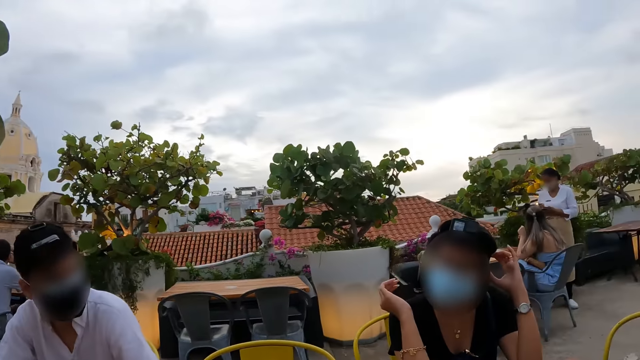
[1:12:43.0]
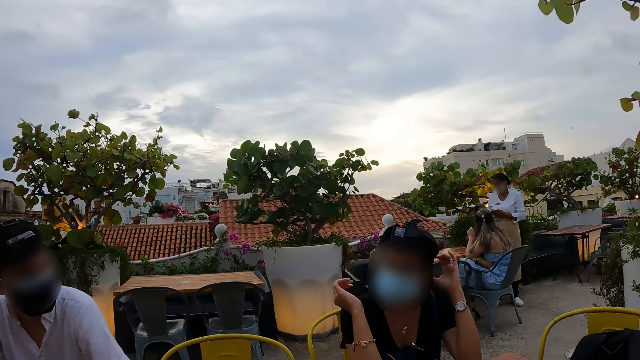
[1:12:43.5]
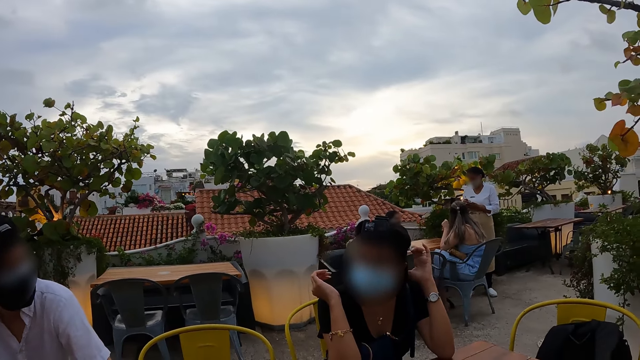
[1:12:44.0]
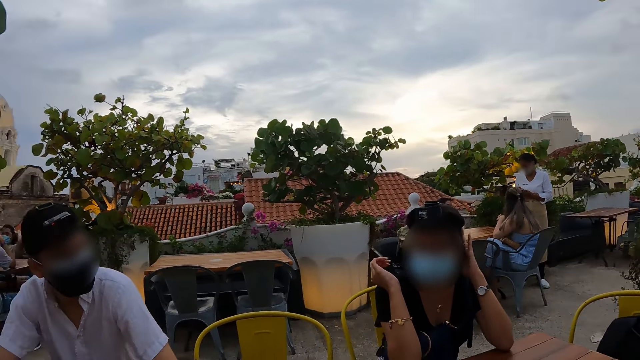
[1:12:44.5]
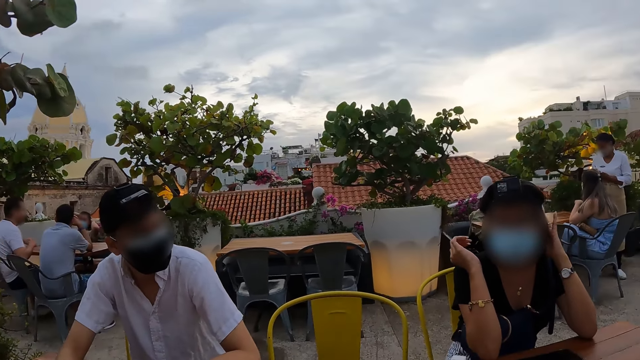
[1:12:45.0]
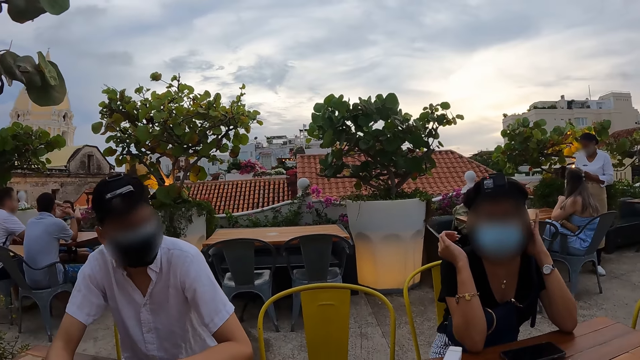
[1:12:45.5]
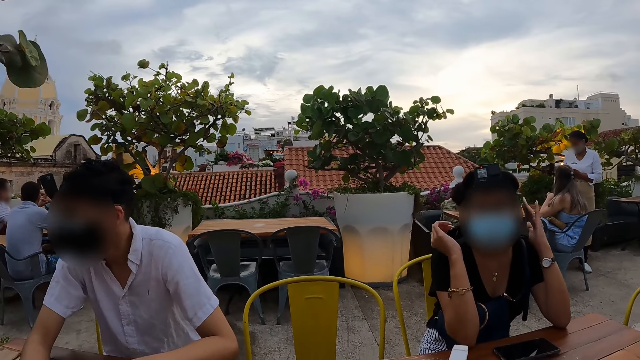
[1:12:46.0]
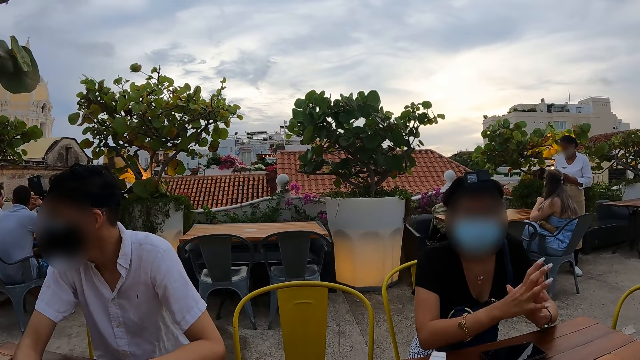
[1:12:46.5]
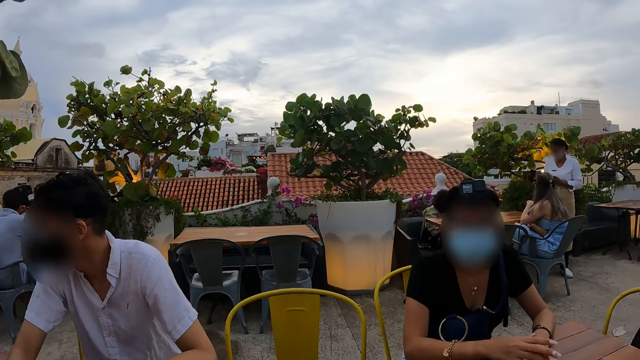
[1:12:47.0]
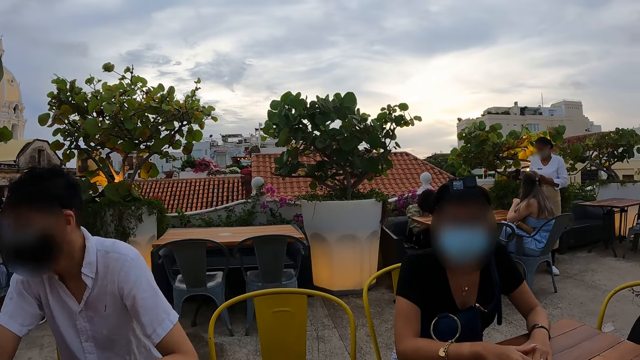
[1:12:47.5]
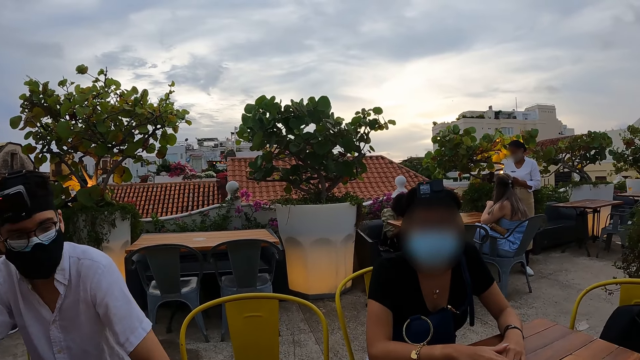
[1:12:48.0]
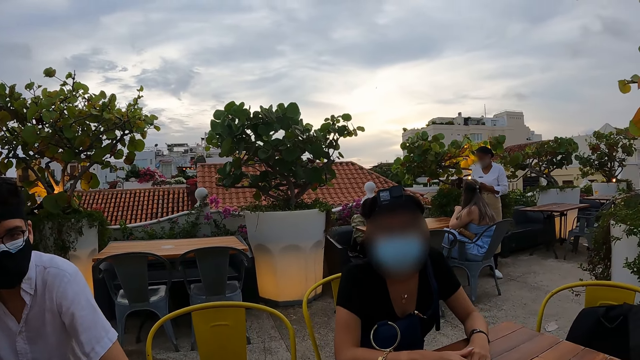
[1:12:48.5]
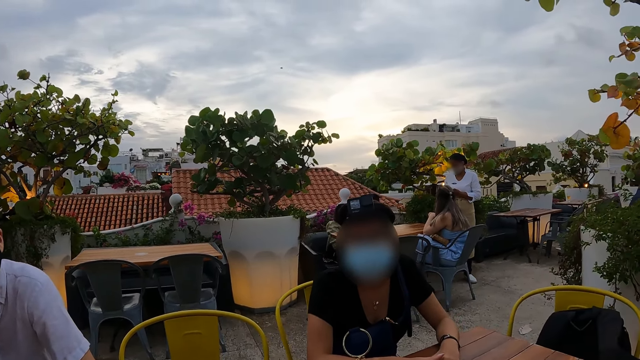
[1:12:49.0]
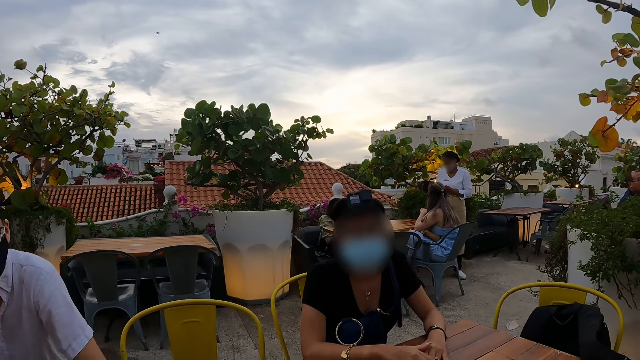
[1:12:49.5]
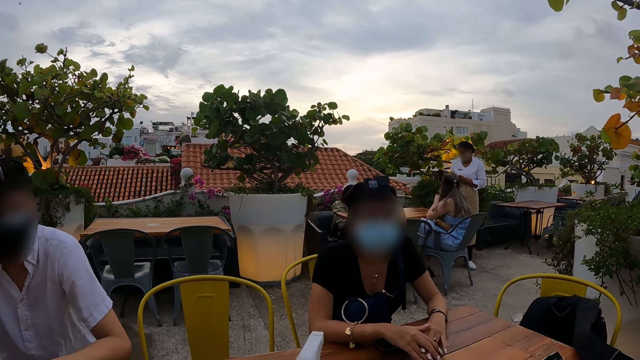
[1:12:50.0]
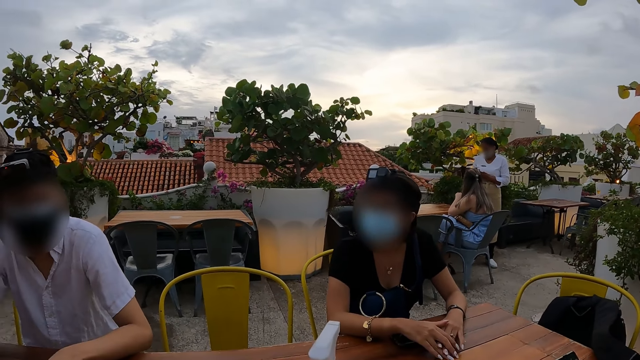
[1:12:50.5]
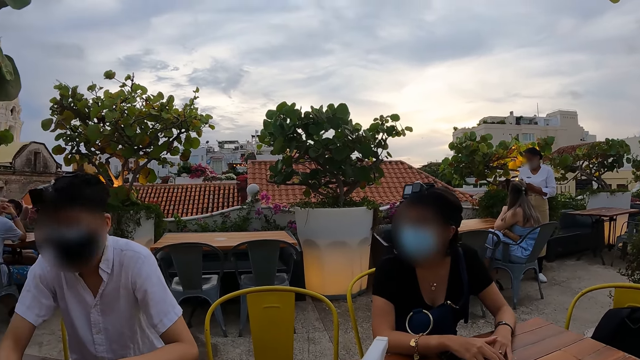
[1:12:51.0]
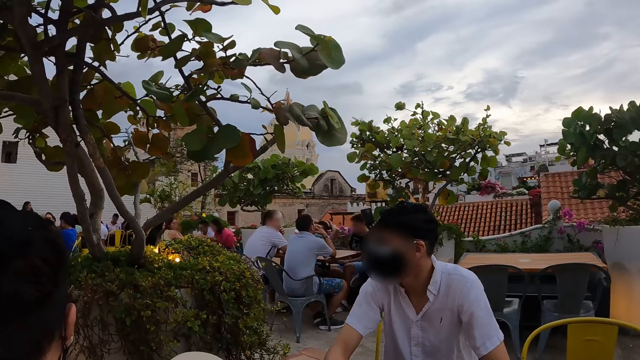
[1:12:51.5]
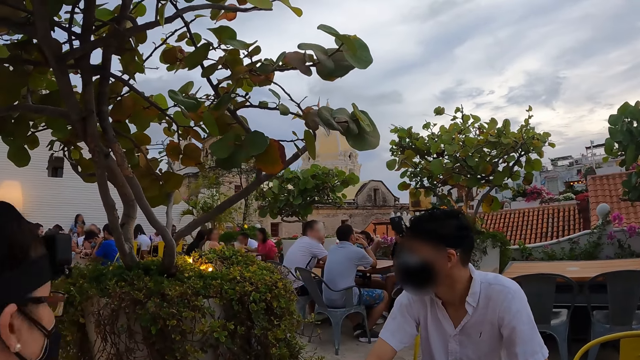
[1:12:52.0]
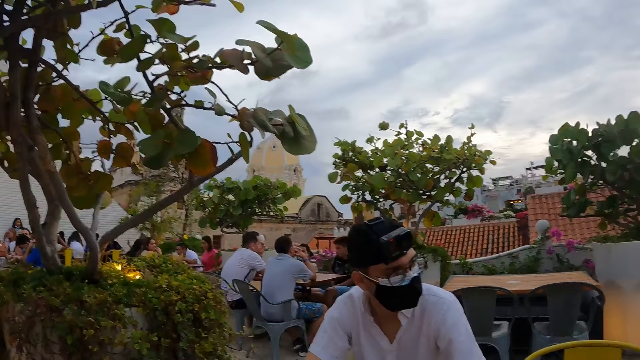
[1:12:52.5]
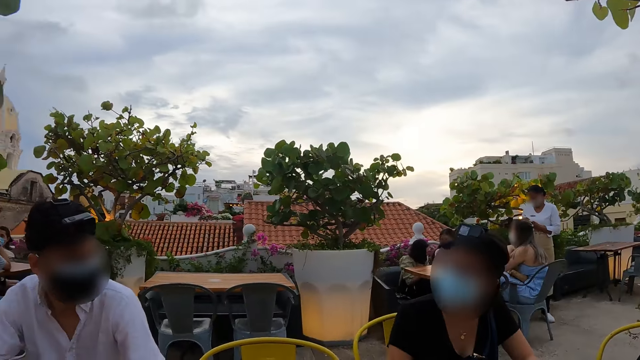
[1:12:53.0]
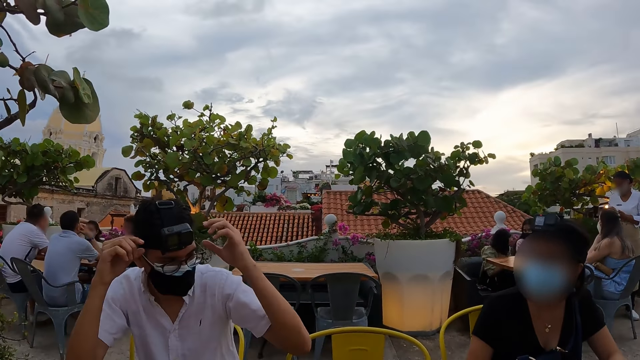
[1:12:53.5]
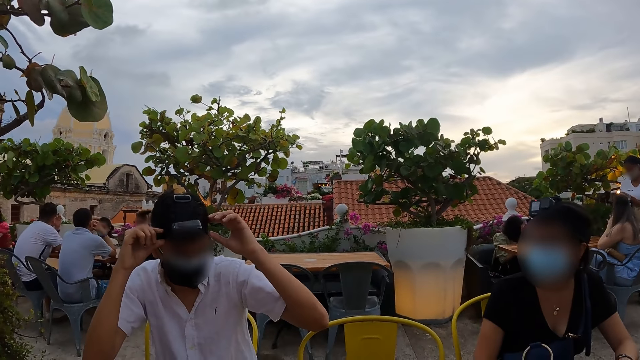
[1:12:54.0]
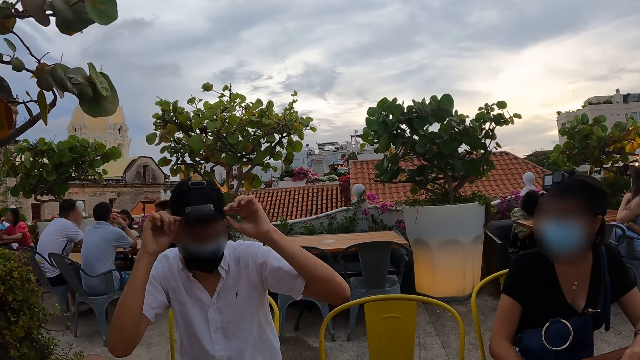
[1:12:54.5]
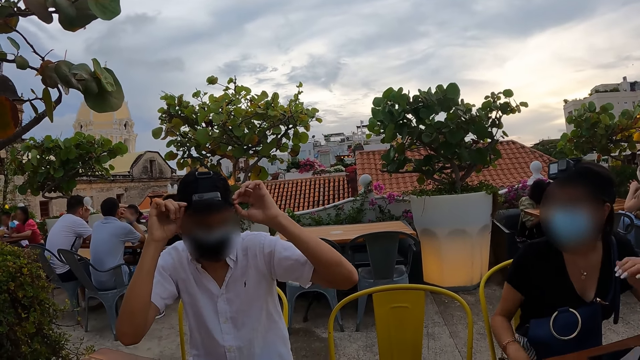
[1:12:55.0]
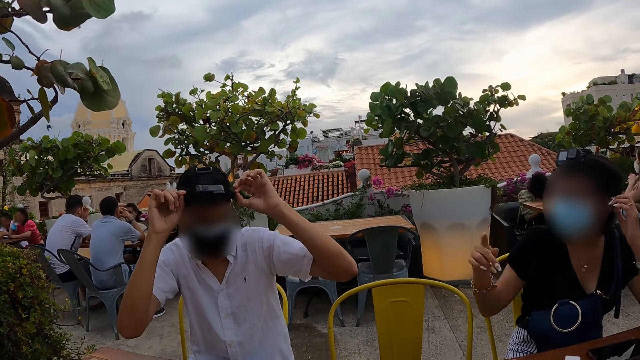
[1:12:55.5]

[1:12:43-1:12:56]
The camera wearer looks around. They look at a man.

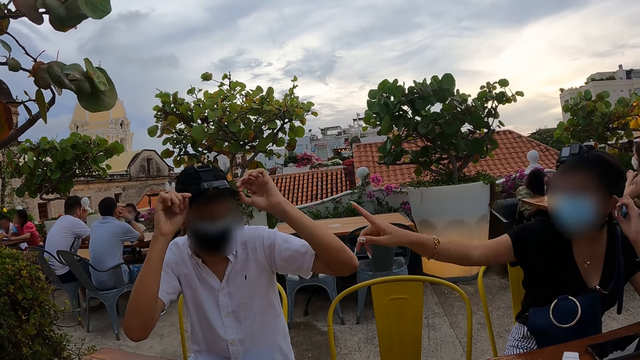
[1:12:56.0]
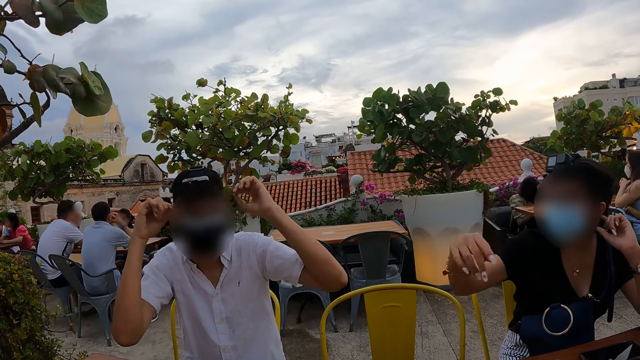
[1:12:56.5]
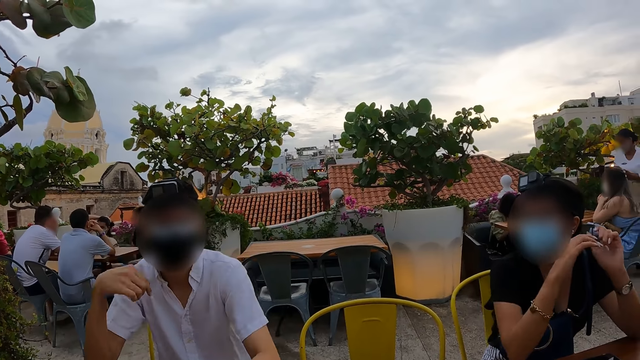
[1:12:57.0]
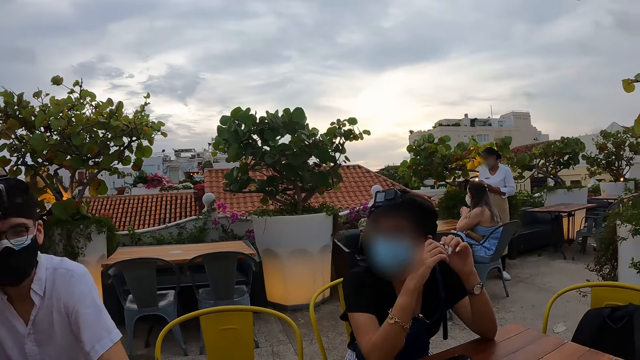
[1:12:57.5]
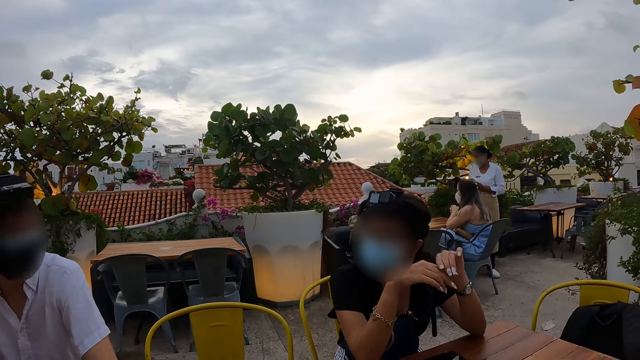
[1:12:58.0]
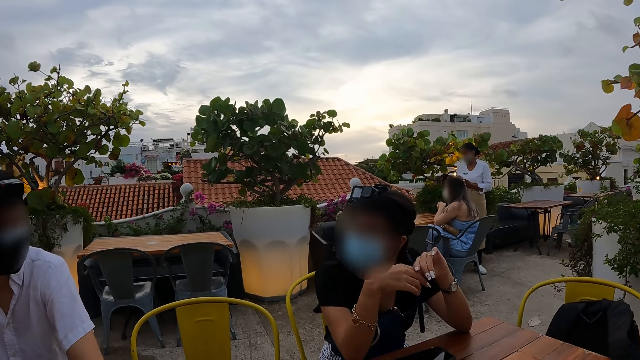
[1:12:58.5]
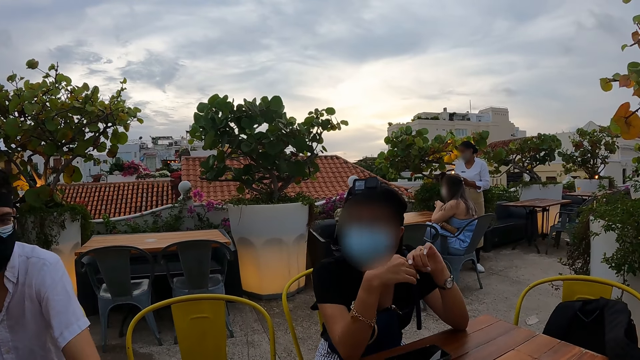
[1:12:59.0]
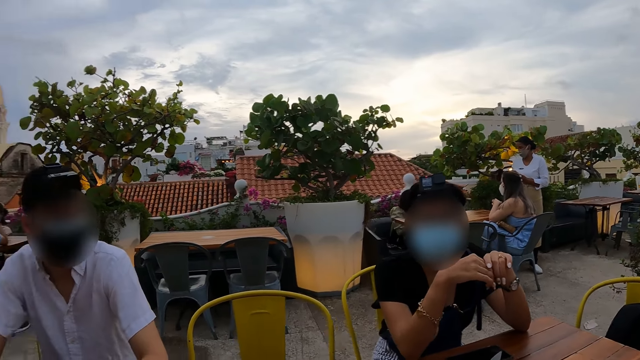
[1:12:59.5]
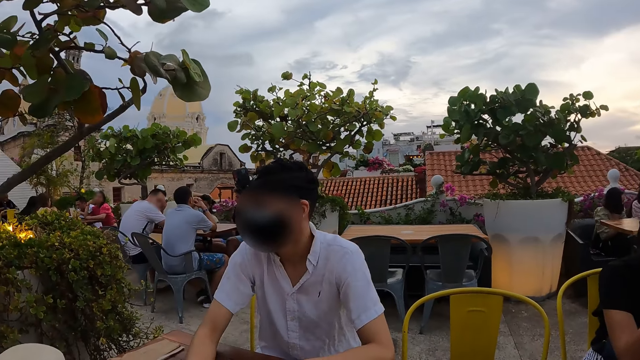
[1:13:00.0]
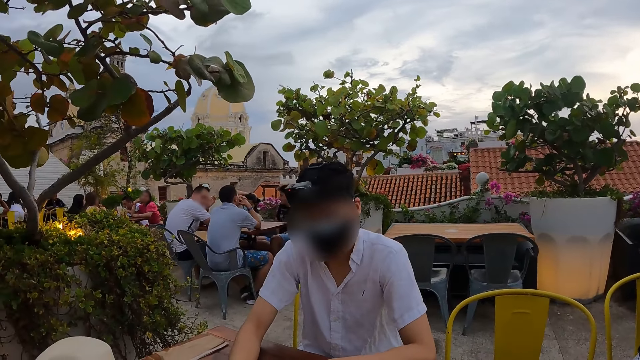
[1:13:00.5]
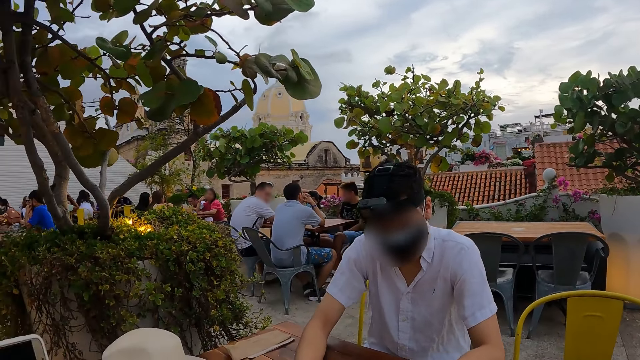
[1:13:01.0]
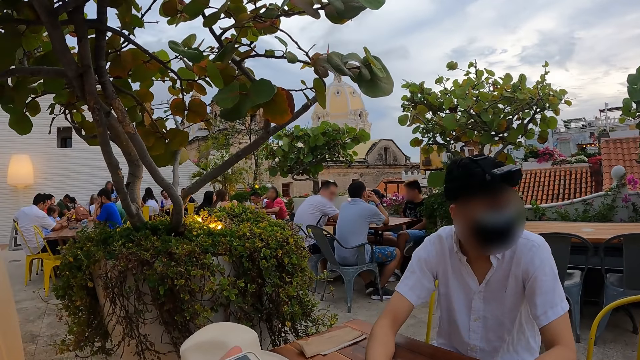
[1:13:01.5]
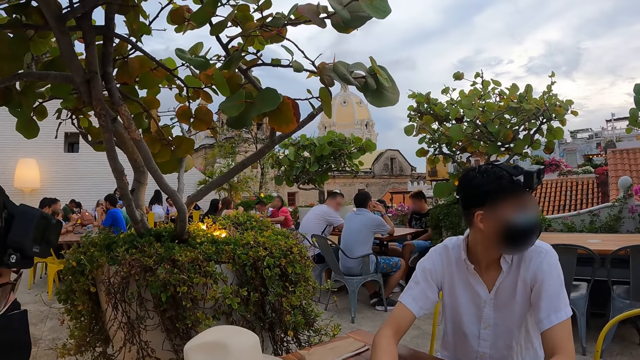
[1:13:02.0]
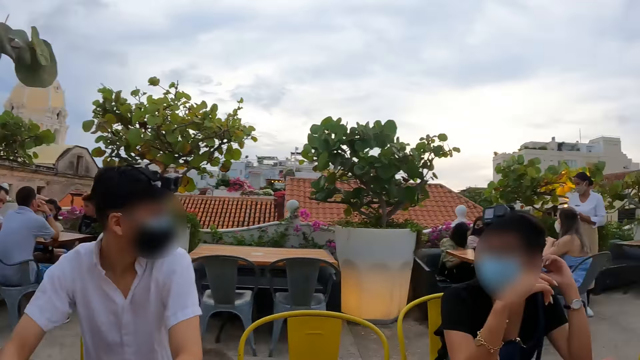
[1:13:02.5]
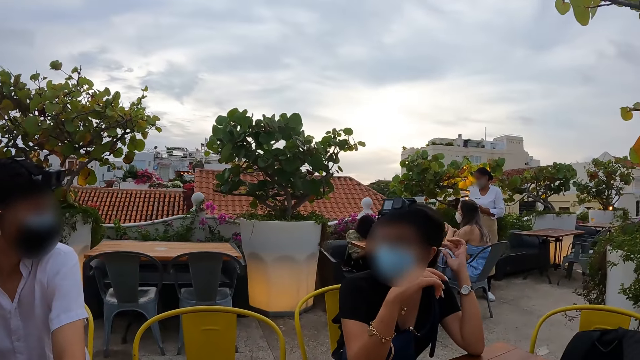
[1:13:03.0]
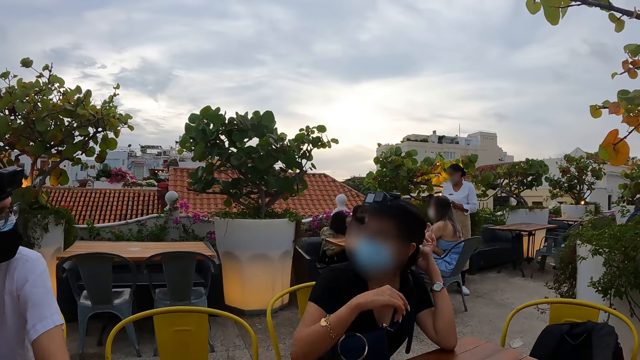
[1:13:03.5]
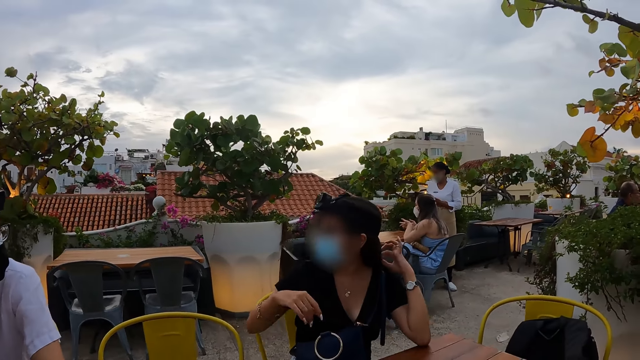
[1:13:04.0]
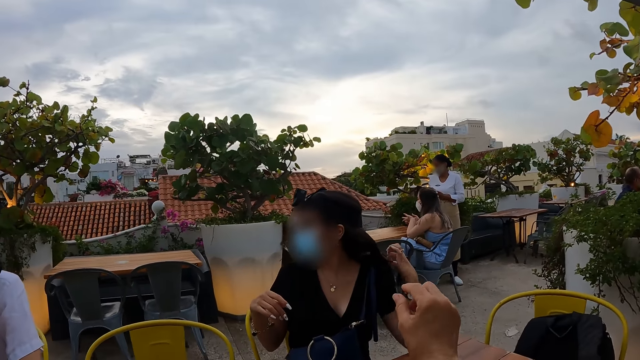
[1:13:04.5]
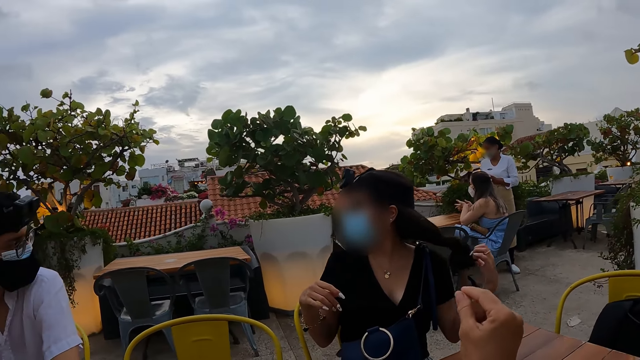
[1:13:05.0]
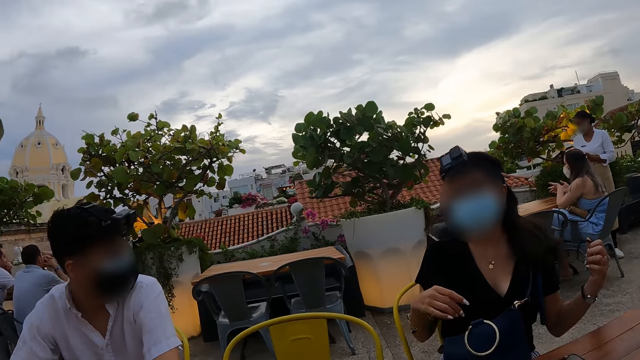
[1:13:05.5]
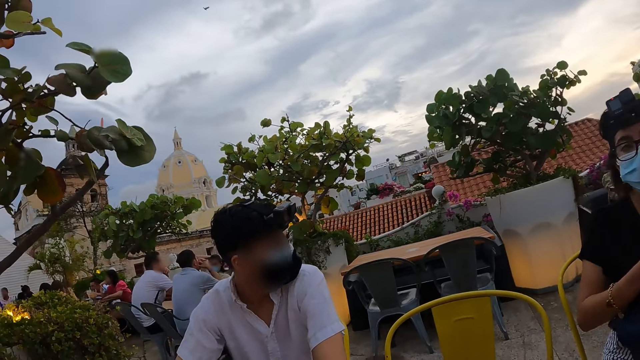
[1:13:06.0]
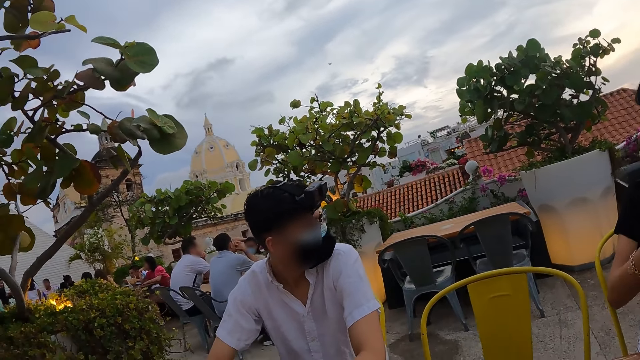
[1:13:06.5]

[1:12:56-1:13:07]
The camera wearer looks at a woman. They move the hand.
